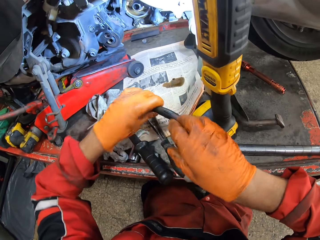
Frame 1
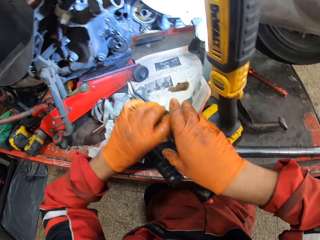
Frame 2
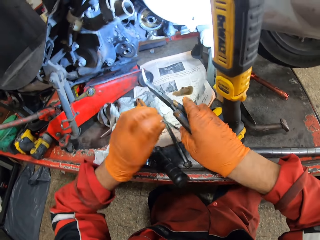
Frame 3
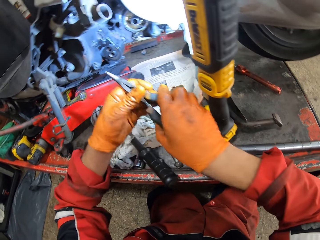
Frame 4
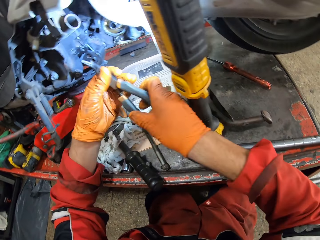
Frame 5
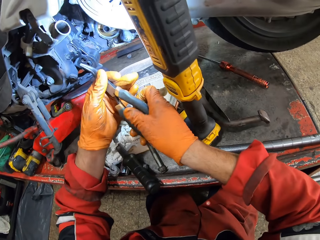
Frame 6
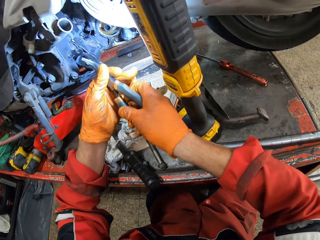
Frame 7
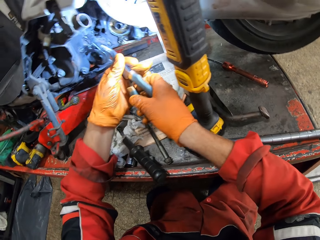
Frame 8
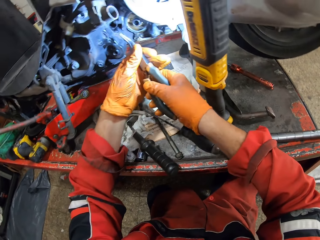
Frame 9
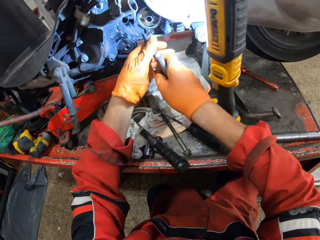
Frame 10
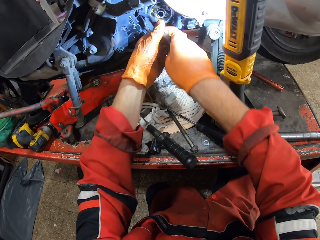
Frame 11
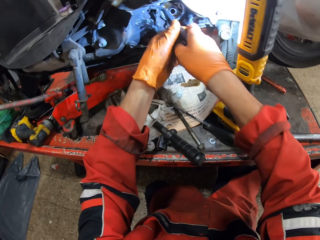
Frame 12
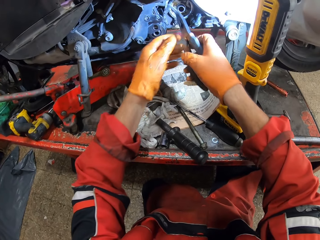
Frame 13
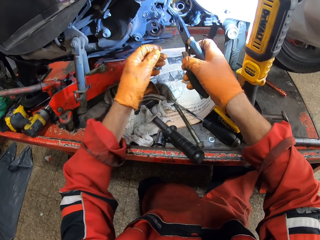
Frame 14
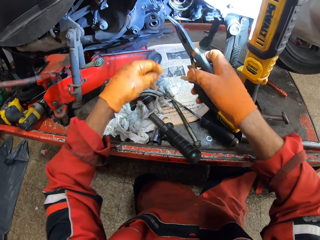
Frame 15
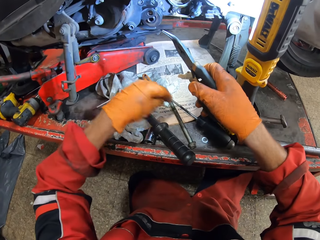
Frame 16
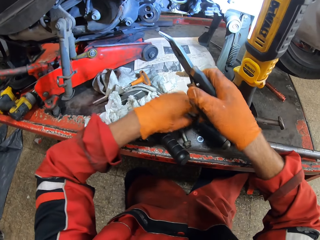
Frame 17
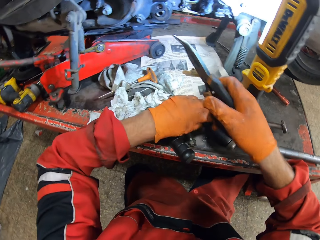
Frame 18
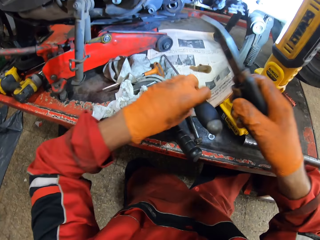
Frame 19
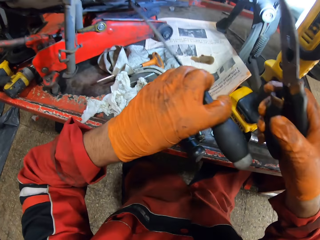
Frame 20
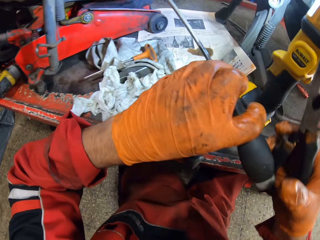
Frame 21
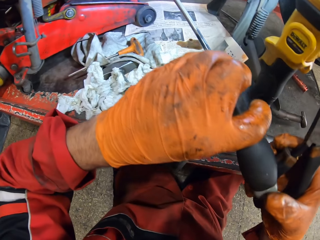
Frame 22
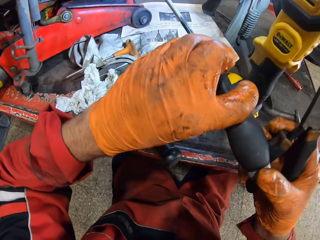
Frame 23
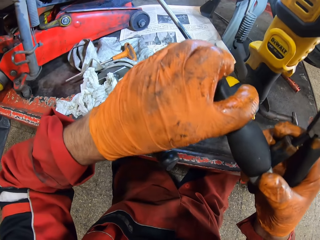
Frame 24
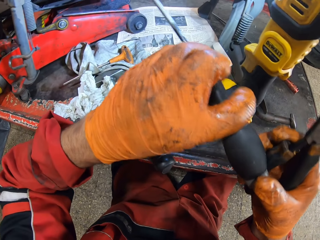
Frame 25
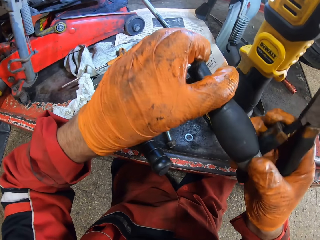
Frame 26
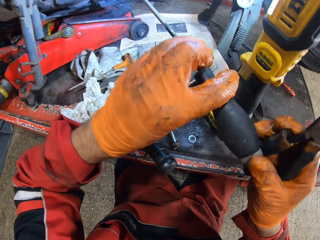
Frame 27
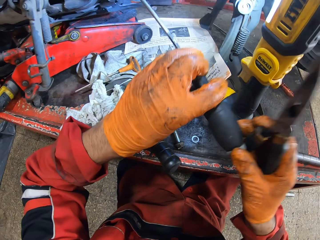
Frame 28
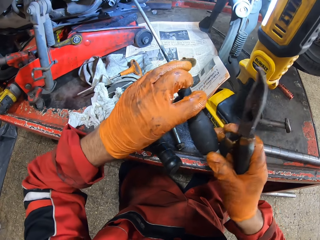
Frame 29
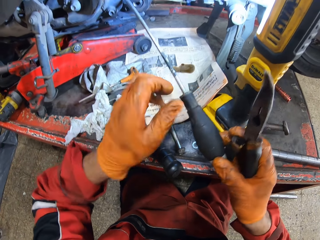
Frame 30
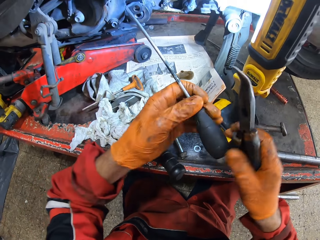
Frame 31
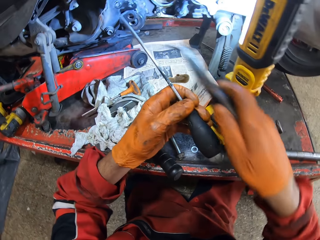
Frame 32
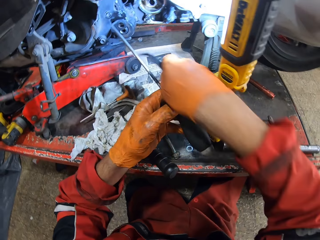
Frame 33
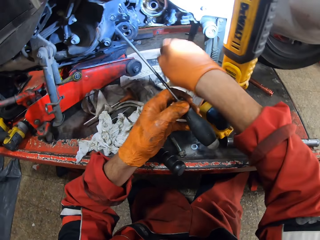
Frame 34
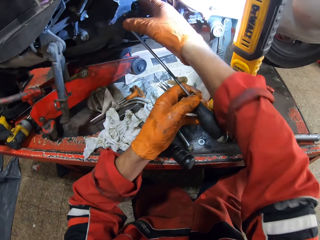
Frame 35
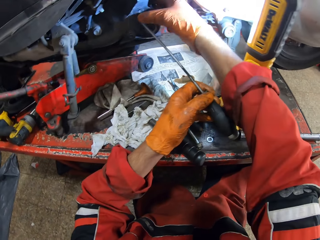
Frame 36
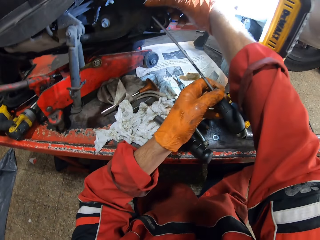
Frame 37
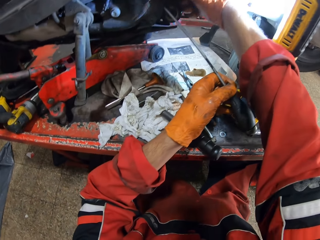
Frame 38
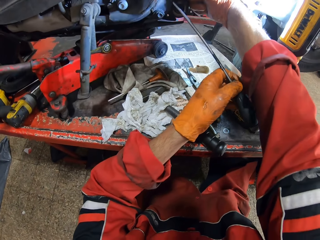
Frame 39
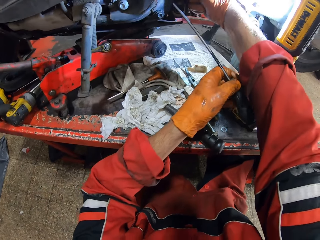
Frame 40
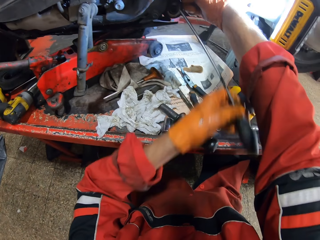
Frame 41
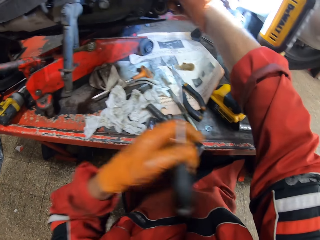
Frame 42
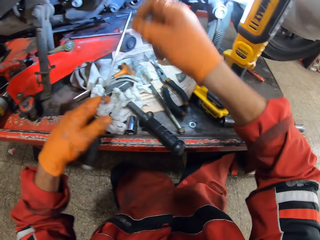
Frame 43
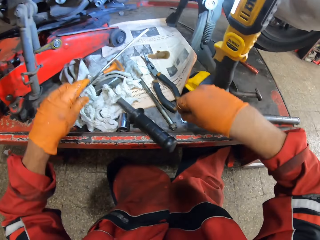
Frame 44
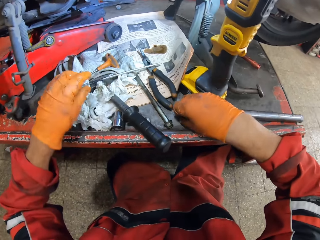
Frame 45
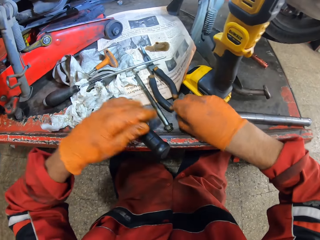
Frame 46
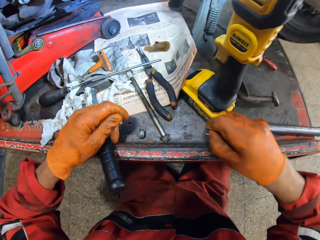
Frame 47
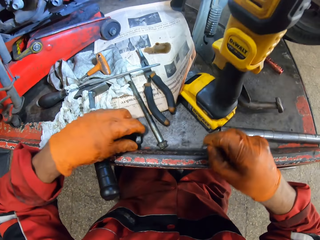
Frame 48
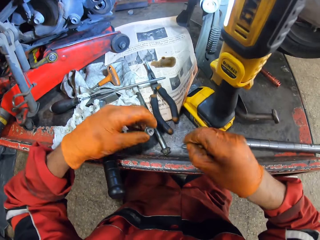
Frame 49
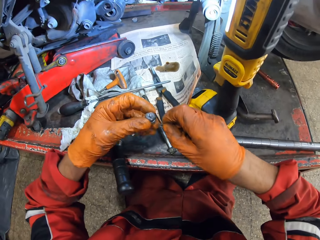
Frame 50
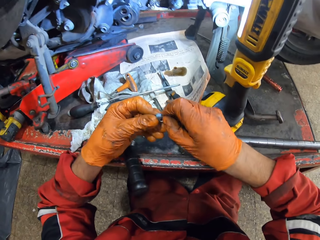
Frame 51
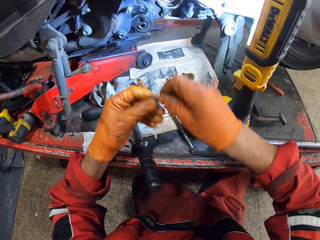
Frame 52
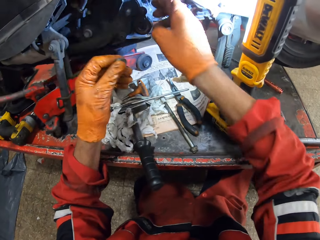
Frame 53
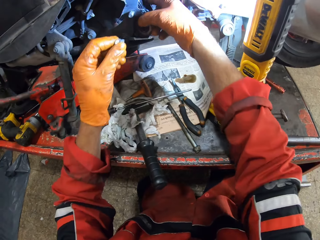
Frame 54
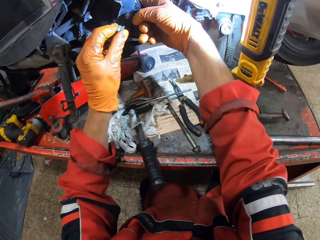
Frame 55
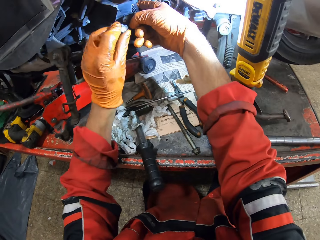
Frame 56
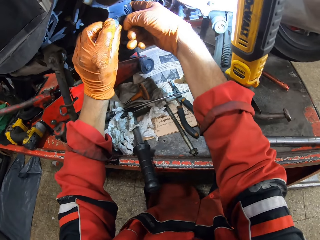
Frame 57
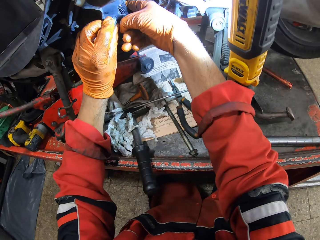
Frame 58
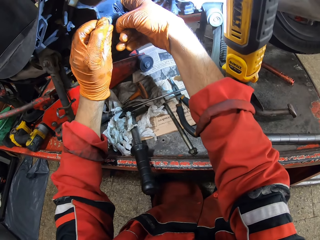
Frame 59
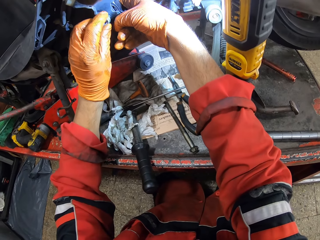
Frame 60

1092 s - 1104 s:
The camera wearer picks the needle nose plier from the workbench with his left hand. He holds the long nose plier with both hands. He picks a thin screwdriver or chisel from the workbench with his left hand. He puts the thin screwdriver in a hole in a motorcycle. He drops the needle nose plier on the workbench with his right hand. He touches the hole with his right hand. He drops the thin screwdriver on the workbench with his left hand. He picks a bolt on the workbench with his right hand. He picks a bolt or nut on the workbench with his left hand.

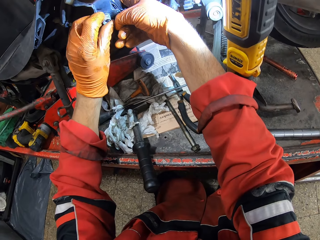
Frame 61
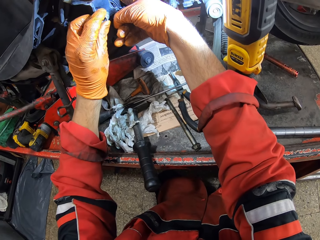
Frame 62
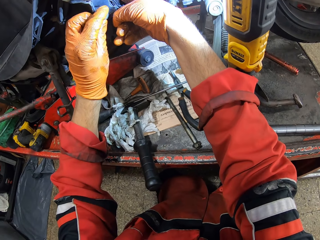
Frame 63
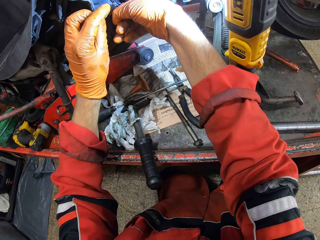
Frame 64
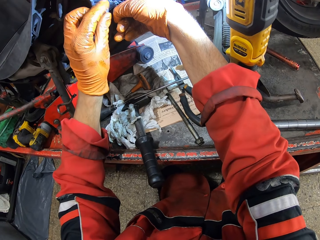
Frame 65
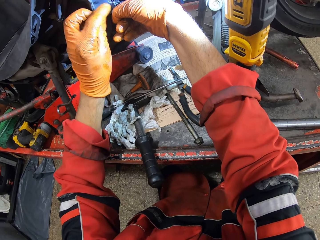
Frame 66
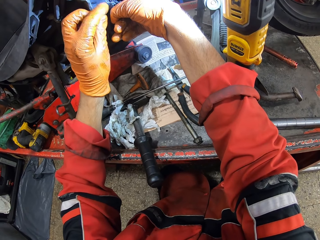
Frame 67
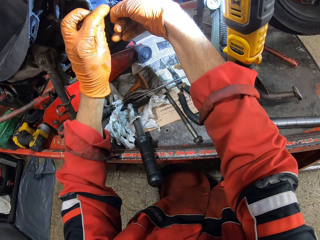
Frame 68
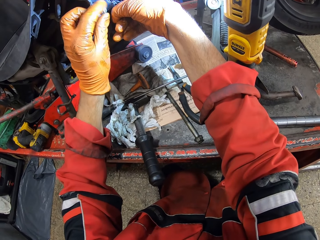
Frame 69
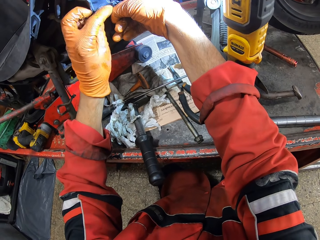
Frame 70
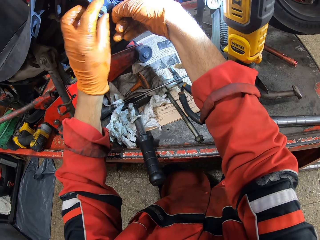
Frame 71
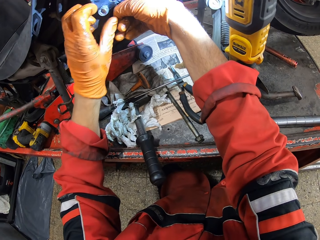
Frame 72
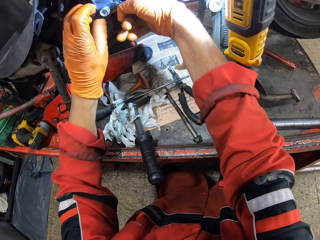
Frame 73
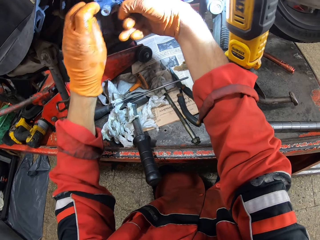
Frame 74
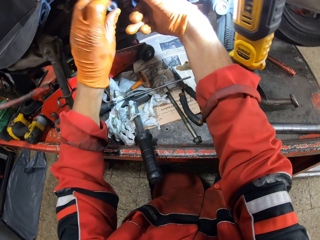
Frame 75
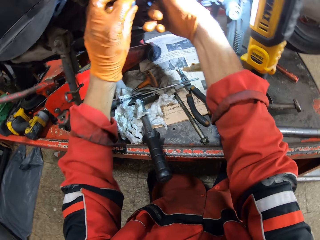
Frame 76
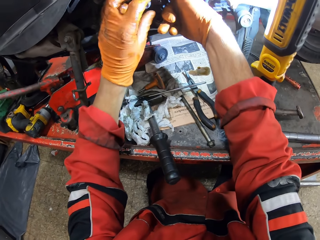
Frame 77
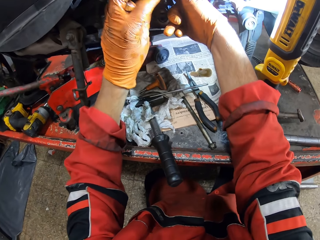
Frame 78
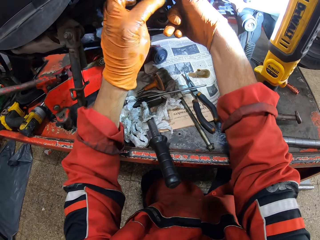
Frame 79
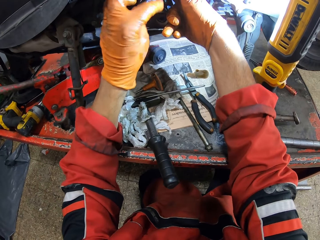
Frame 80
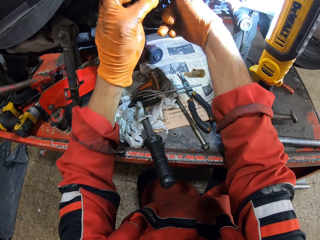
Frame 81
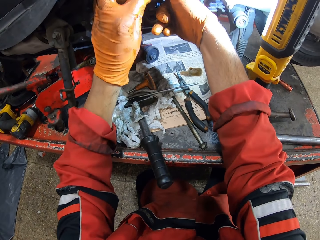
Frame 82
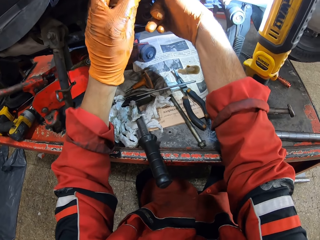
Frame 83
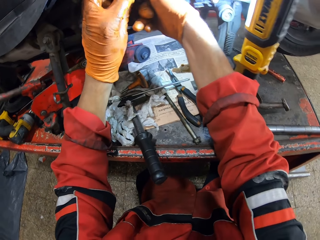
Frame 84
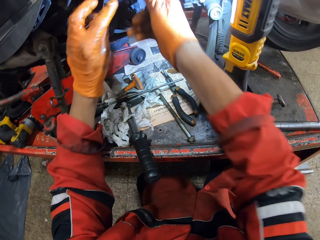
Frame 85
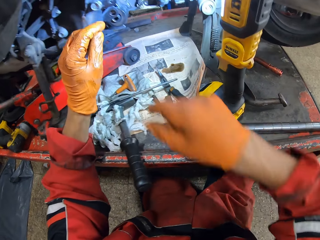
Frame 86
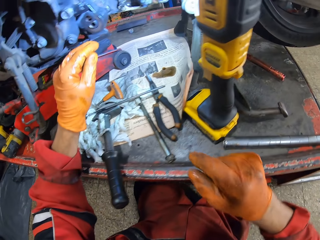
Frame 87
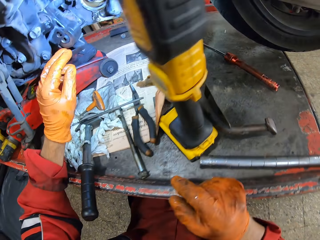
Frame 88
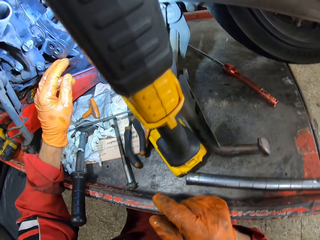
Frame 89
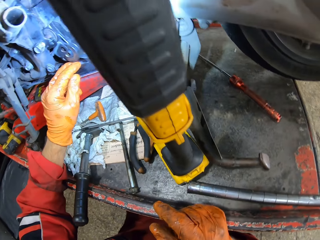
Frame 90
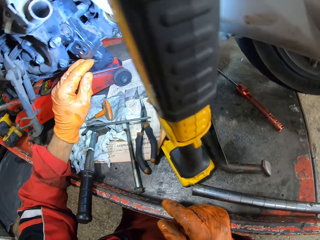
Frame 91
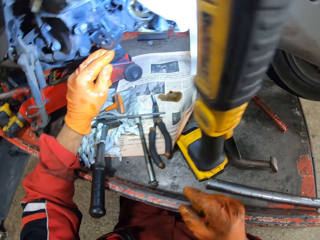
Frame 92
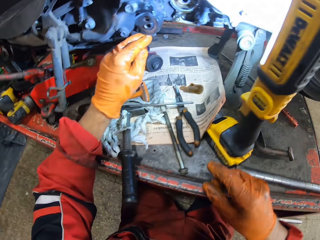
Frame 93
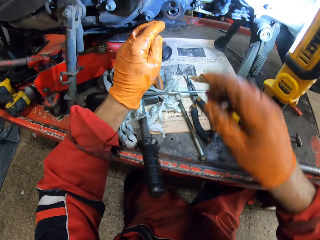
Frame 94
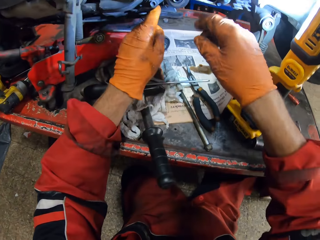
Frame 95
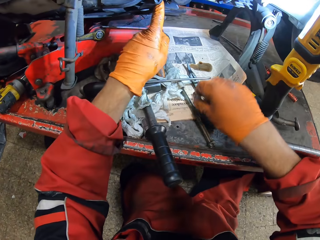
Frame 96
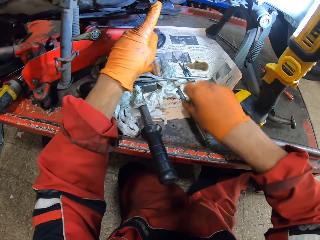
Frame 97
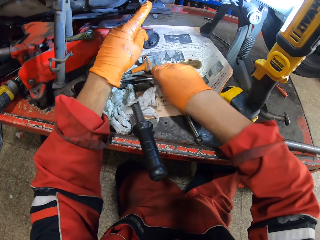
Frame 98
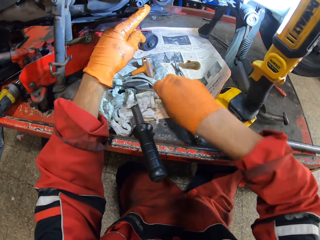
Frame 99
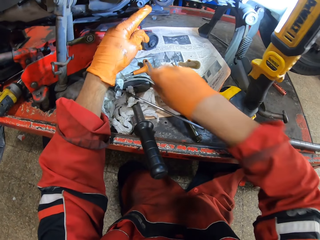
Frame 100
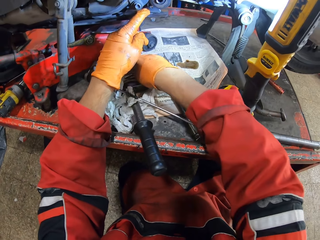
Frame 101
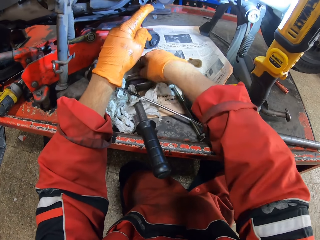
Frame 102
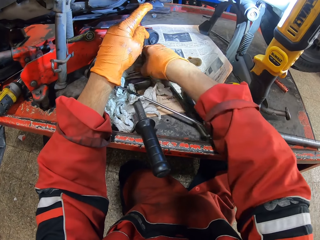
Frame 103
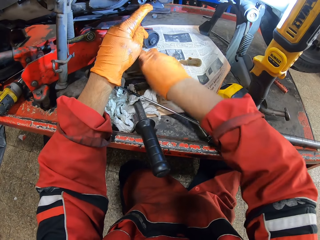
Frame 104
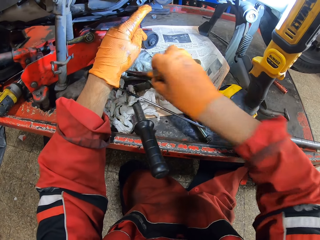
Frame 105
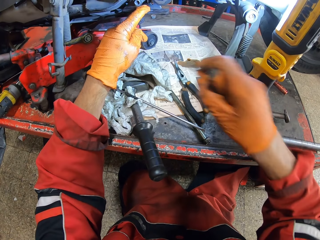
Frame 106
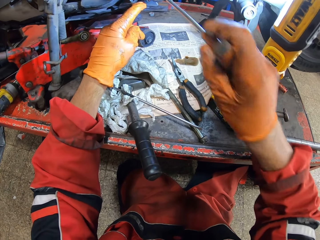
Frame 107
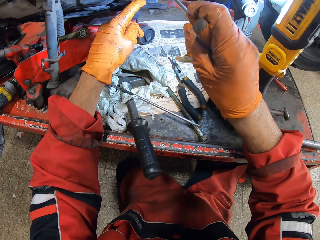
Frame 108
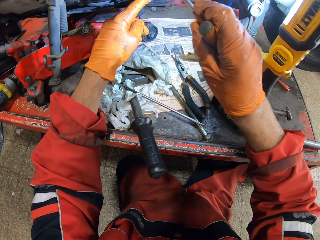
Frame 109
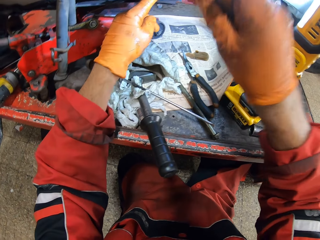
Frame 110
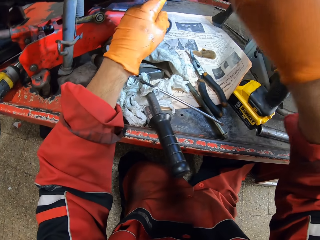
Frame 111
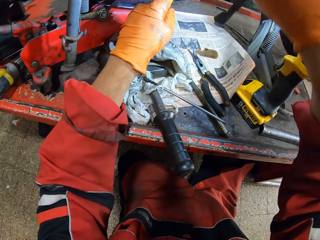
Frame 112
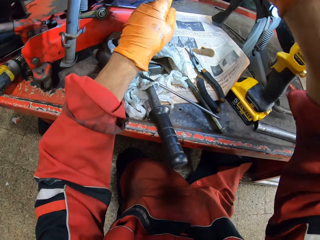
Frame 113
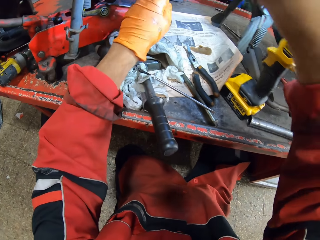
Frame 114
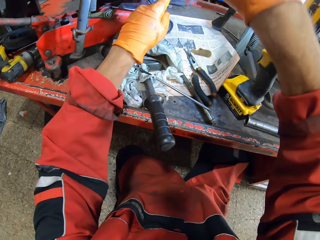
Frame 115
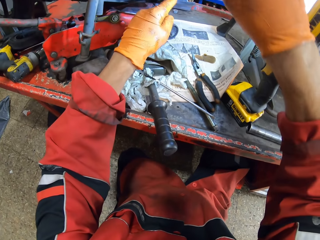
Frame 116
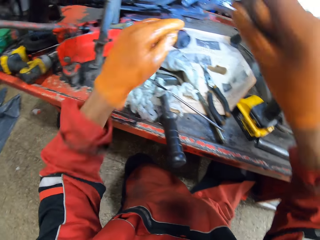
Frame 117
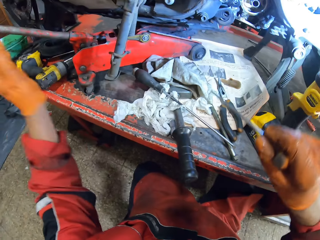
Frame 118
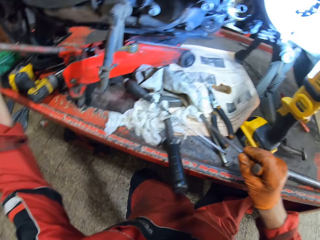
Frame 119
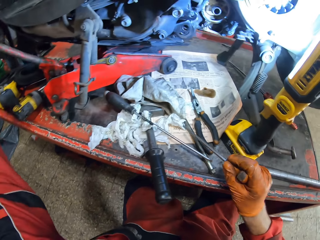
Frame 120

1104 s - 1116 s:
The camera wearer fixes both bolts in the bolt hole with both hands. He picks the long screwdriver or chisel with his right hand.
